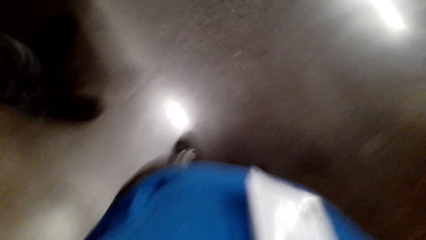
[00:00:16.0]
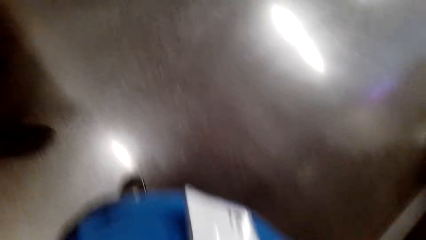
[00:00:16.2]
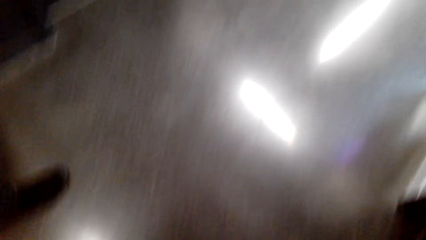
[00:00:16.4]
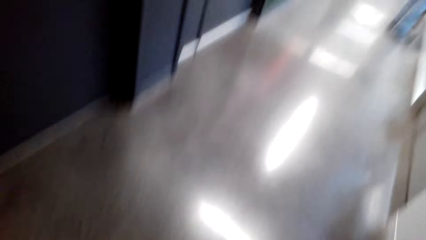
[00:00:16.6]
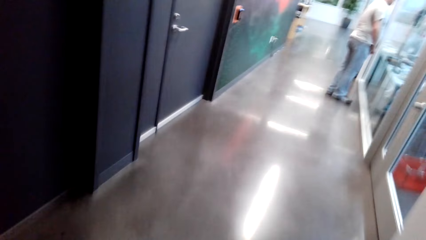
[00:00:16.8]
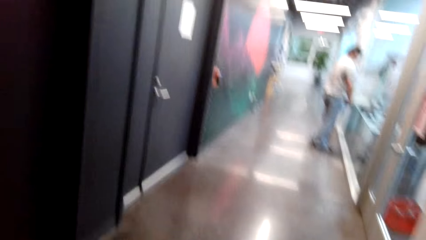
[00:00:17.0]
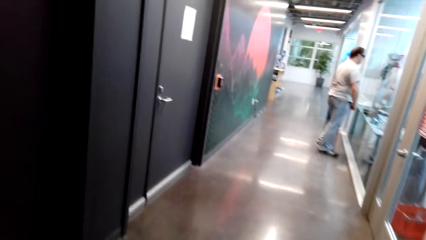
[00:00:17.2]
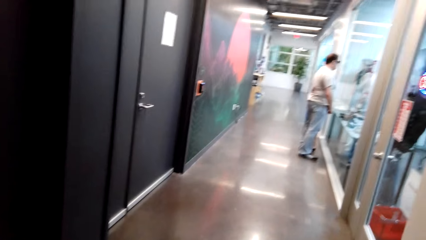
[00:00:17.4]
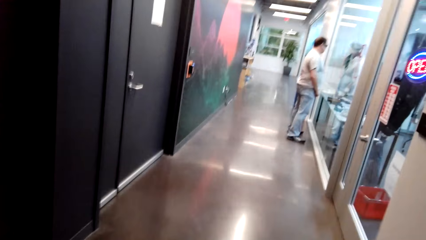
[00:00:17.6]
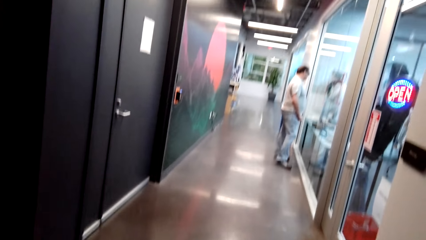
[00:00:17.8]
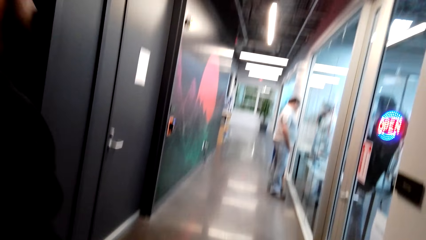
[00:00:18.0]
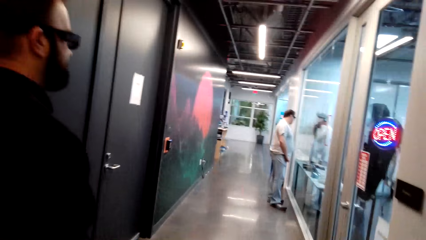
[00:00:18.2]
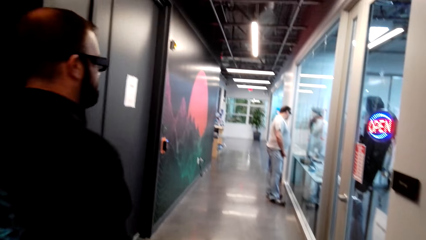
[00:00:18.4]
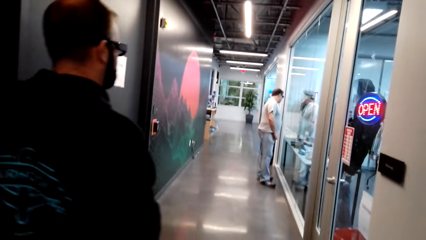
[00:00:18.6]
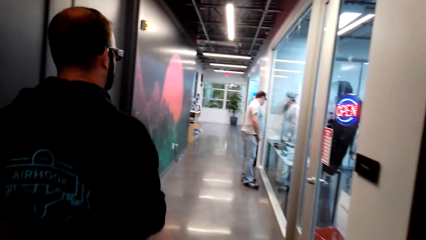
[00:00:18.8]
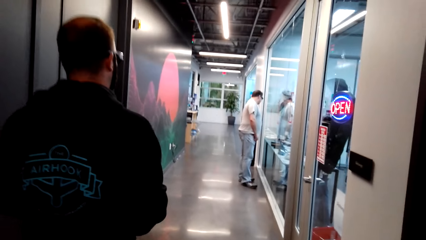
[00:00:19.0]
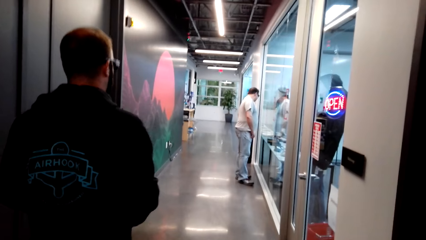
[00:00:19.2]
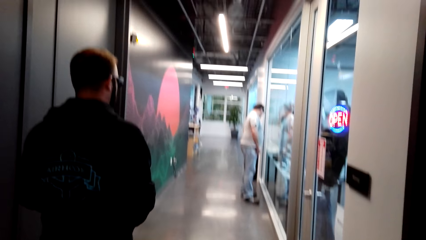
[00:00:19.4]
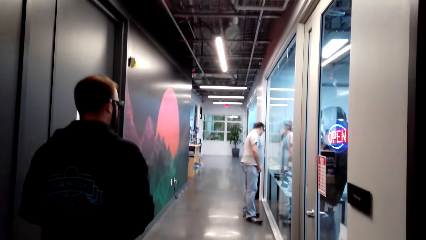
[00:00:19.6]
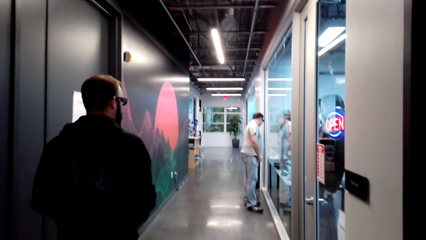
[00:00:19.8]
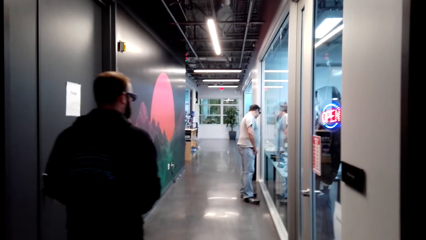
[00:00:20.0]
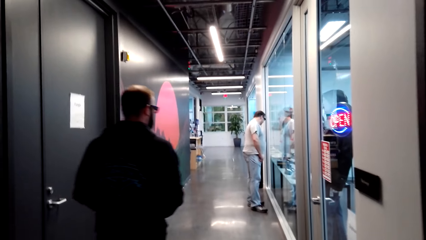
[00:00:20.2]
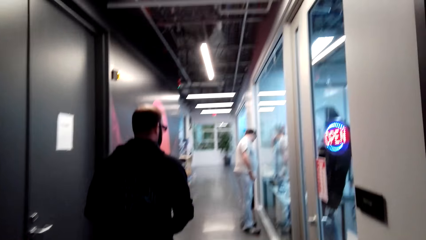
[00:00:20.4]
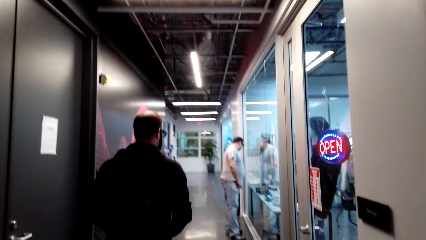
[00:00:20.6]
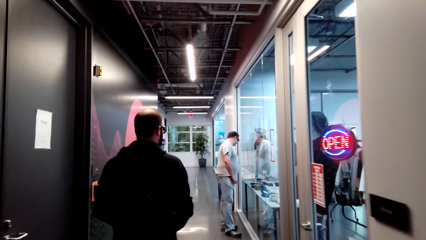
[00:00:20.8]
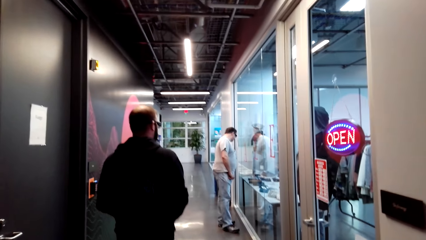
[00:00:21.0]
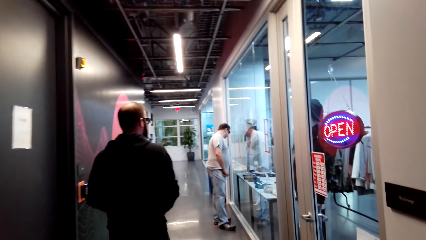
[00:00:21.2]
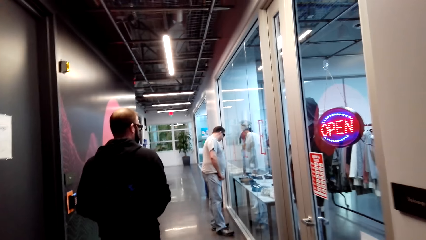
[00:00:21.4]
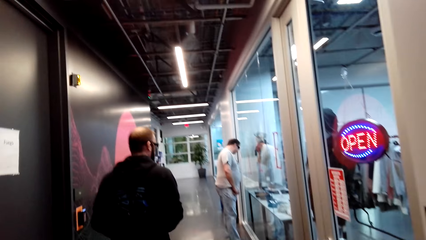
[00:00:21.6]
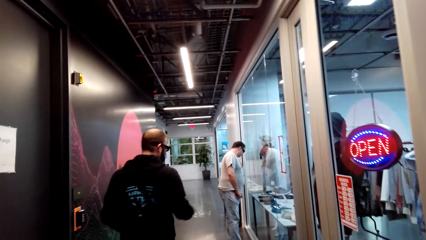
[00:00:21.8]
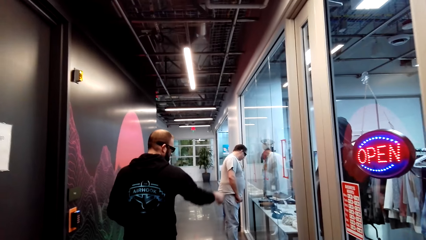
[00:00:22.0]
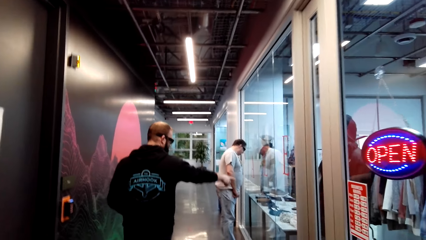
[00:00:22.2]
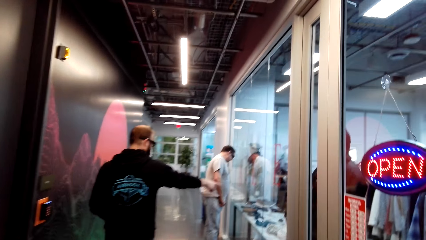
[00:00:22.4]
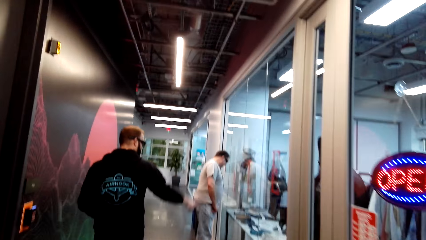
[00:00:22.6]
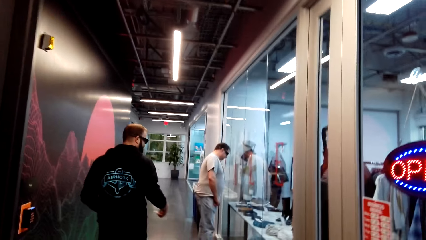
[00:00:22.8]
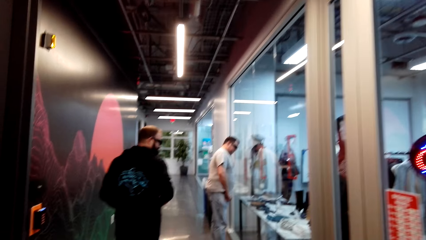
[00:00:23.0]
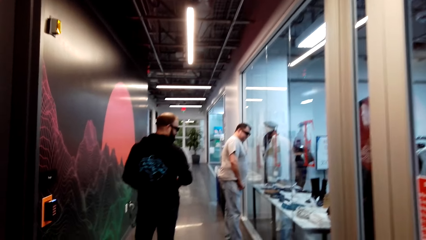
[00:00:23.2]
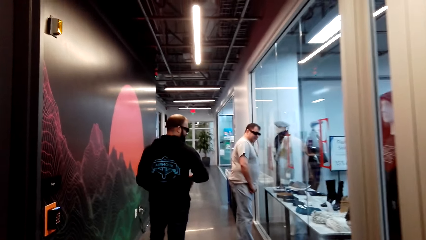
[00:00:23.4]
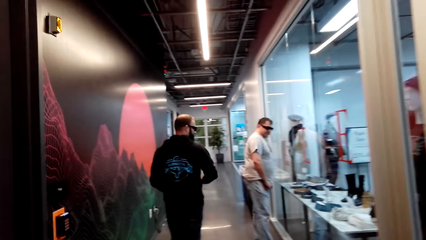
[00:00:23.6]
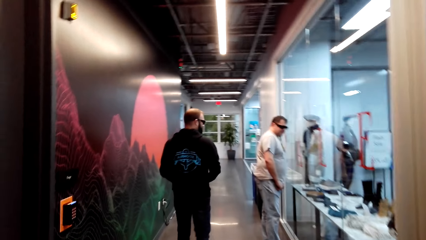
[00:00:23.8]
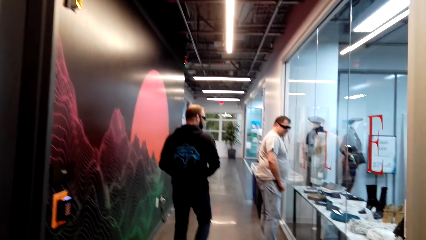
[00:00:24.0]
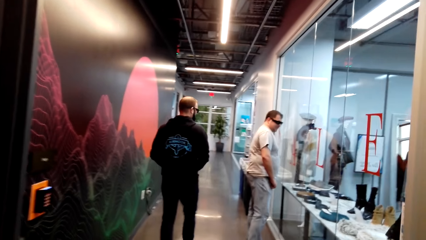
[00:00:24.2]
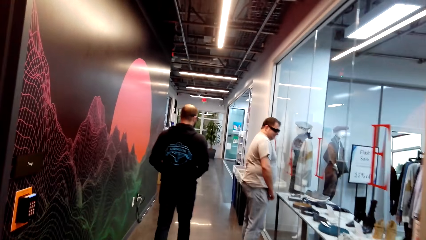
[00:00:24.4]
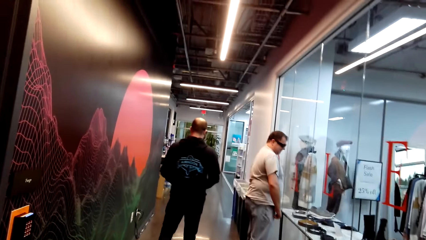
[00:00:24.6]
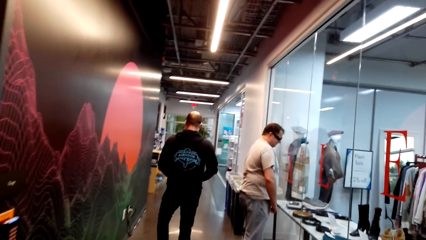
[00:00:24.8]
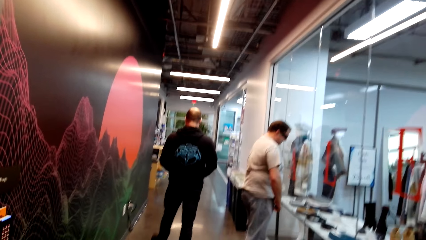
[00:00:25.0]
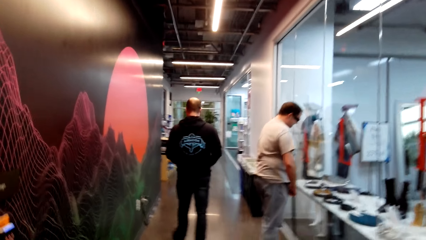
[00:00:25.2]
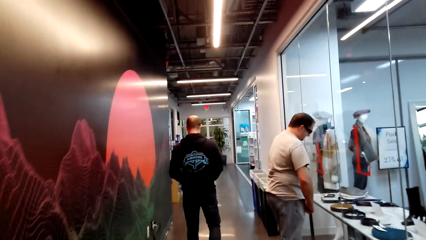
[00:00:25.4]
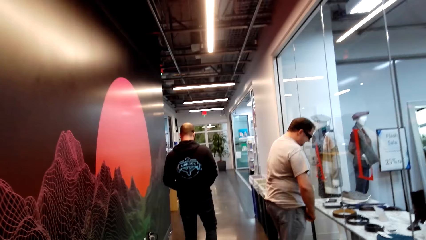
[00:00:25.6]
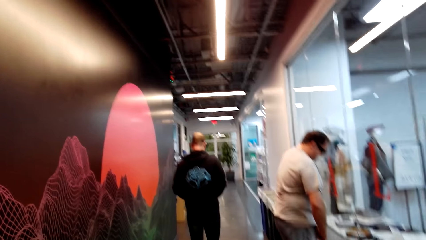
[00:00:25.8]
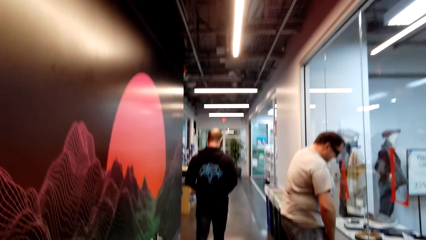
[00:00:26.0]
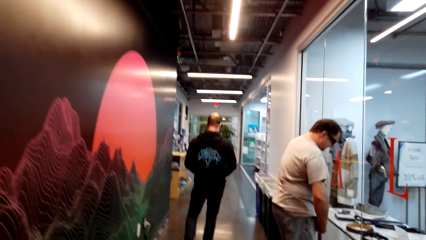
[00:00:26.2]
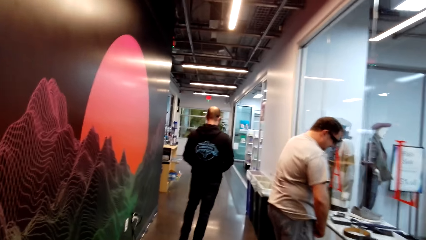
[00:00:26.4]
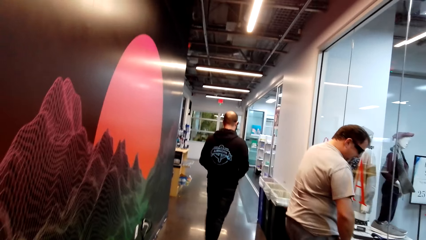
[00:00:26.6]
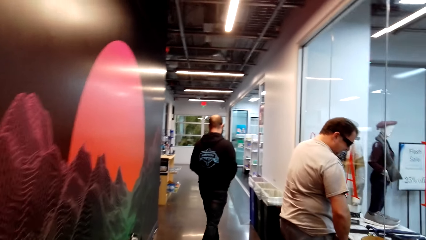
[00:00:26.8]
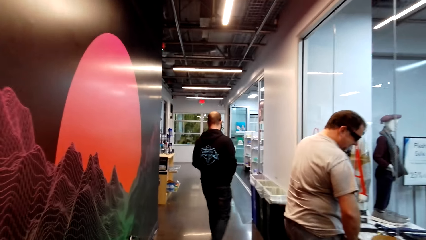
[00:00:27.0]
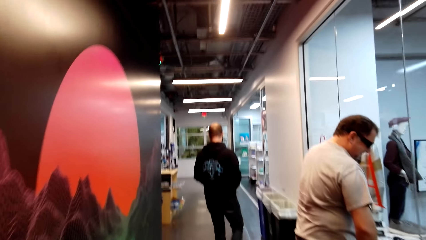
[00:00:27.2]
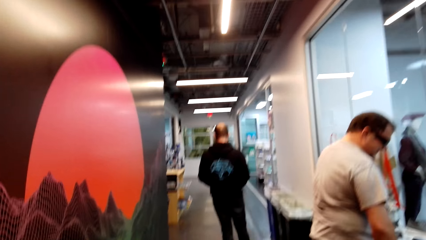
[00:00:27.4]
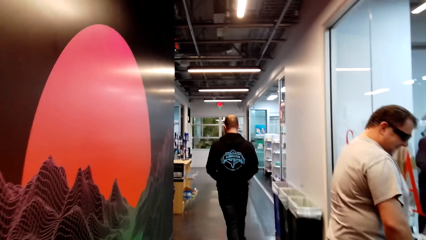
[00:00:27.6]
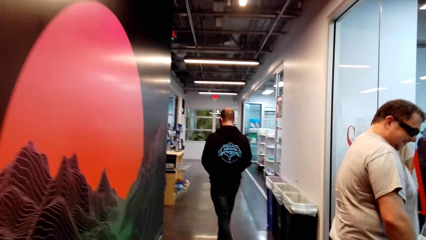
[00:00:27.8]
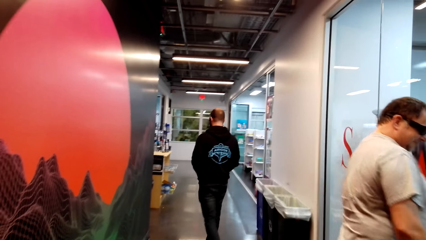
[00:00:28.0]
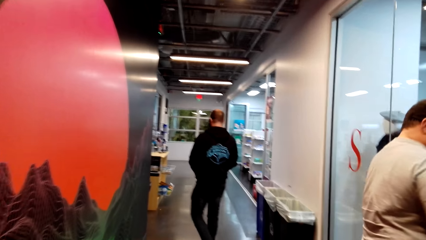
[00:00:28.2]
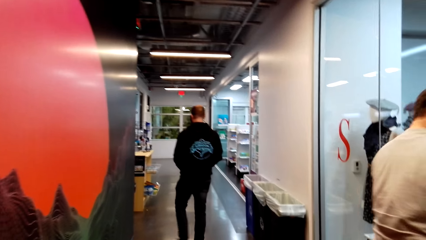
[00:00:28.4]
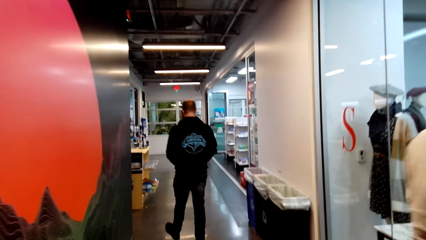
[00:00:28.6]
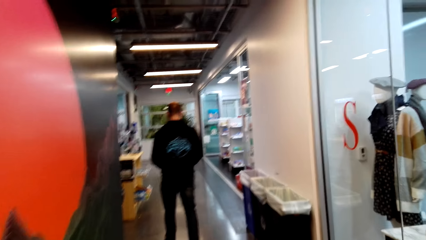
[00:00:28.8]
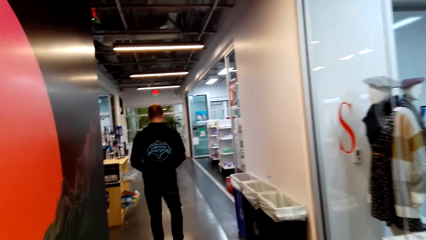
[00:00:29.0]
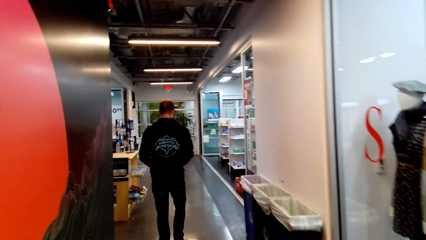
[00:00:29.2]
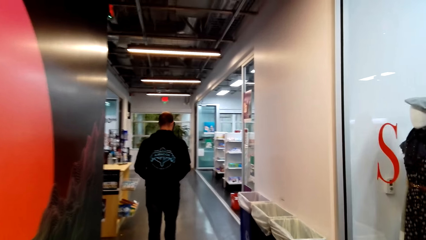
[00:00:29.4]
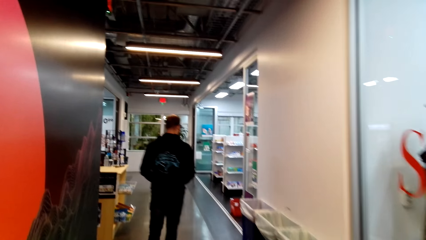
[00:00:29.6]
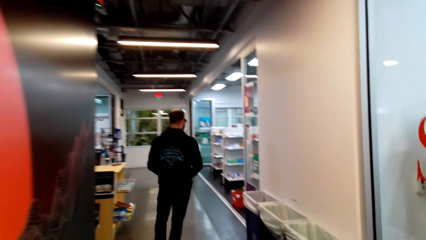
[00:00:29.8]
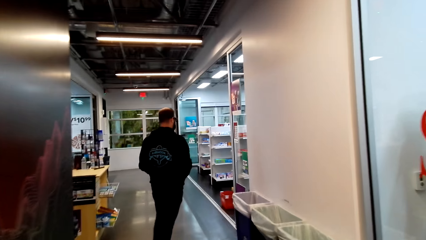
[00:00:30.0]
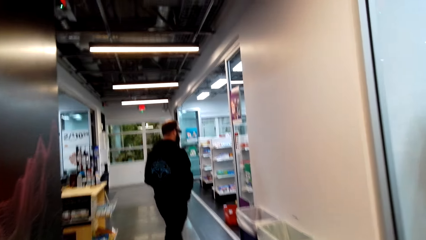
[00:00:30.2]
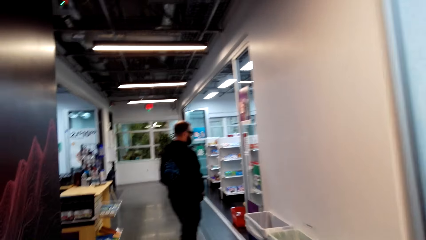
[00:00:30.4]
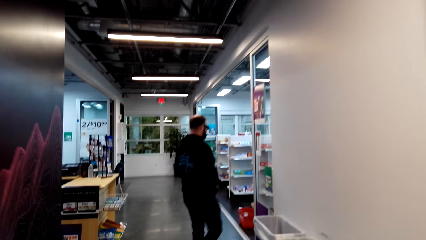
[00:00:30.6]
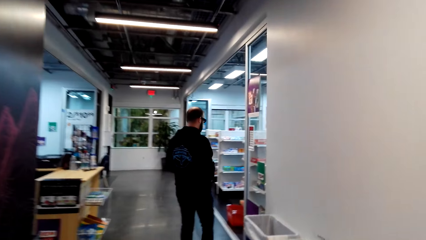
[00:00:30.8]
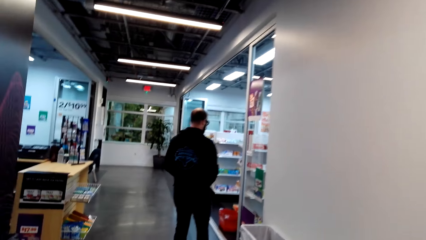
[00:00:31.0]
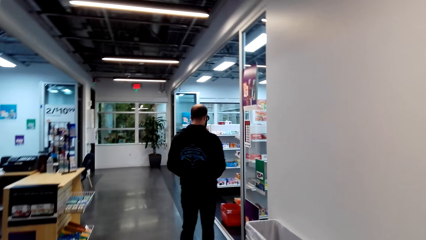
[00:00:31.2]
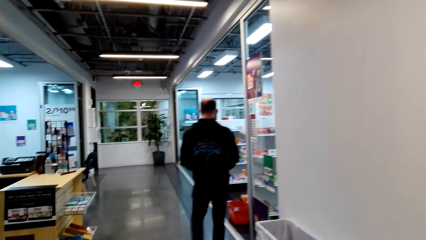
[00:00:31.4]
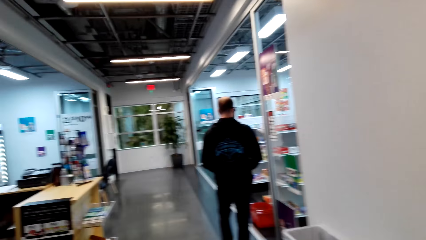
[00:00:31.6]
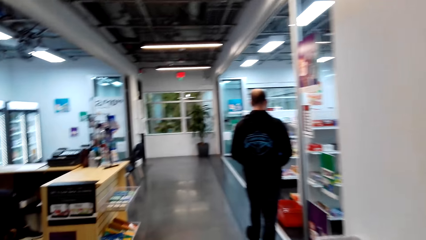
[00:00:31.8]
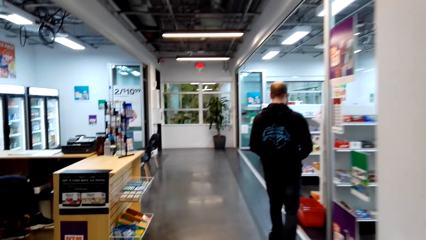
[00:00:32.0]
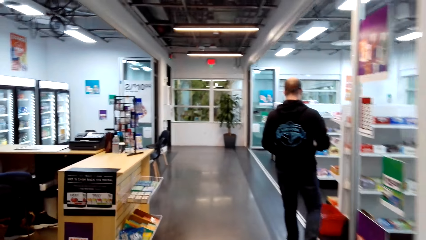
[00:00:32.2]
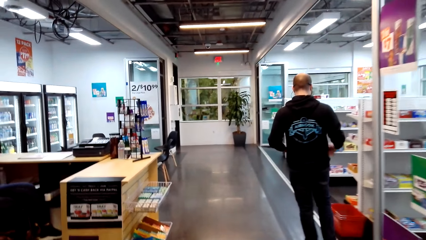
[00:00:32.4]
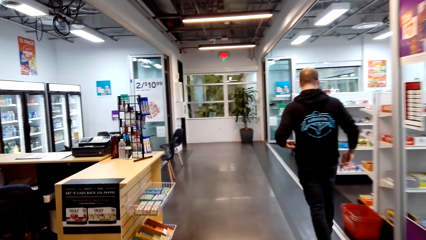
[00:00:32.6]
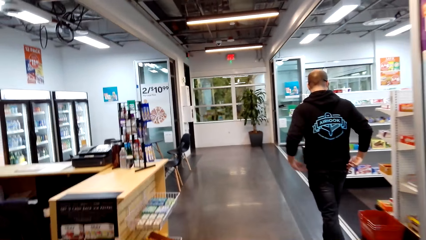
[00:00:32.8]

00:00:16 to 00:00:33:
The camera wearer dialogues with a person. The person walks on the floor. The camera wearer and the person walk on the floor of the store. The person points at something on the display. The camera wearer and the person walk on the floor.
